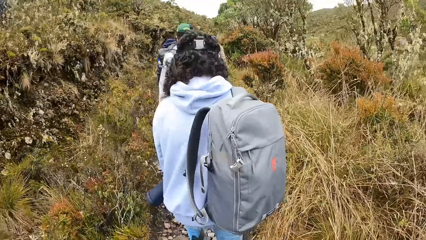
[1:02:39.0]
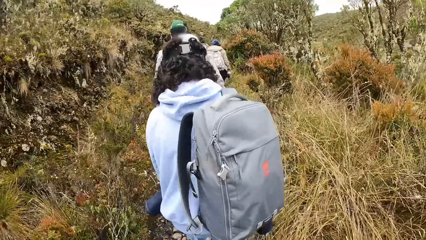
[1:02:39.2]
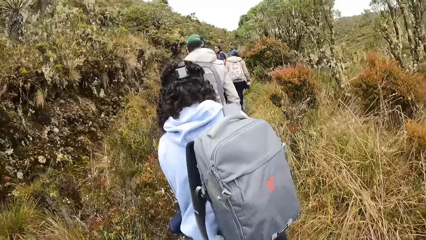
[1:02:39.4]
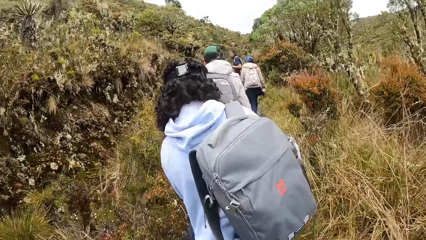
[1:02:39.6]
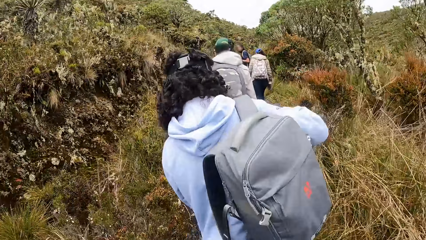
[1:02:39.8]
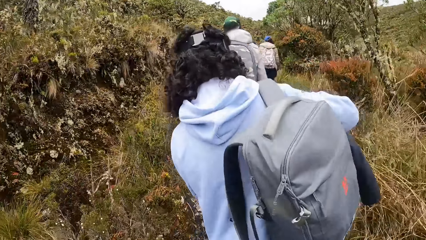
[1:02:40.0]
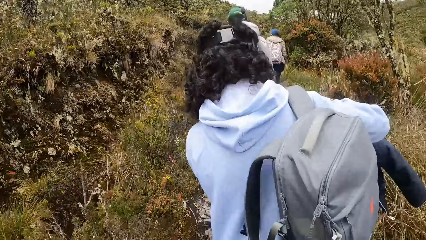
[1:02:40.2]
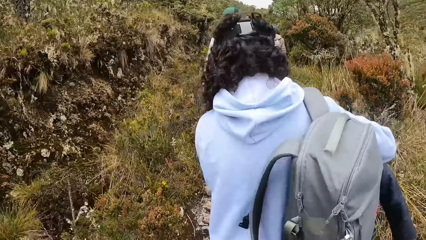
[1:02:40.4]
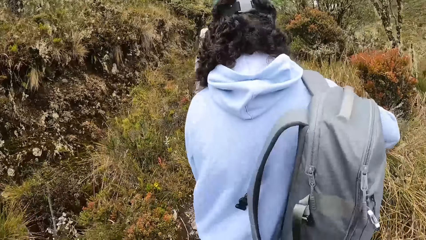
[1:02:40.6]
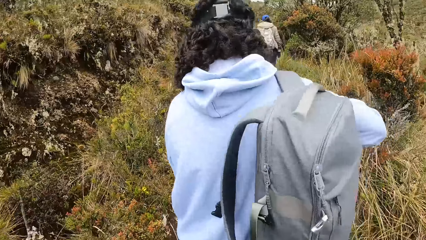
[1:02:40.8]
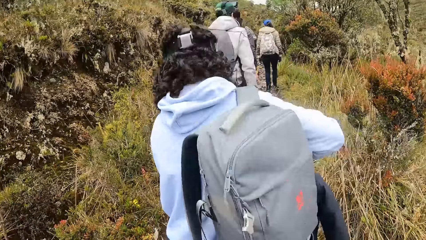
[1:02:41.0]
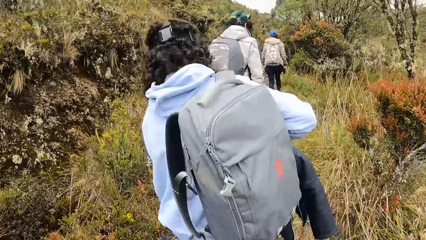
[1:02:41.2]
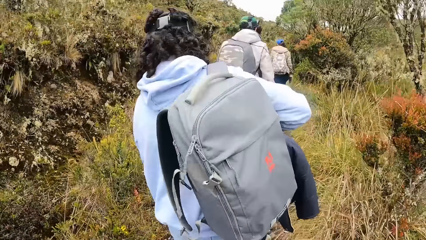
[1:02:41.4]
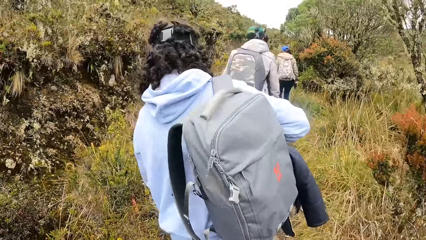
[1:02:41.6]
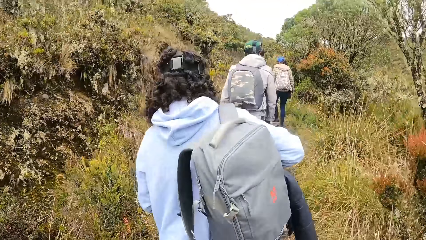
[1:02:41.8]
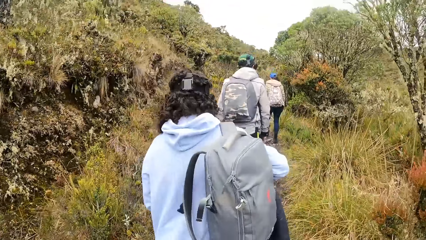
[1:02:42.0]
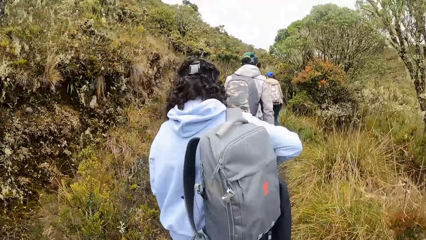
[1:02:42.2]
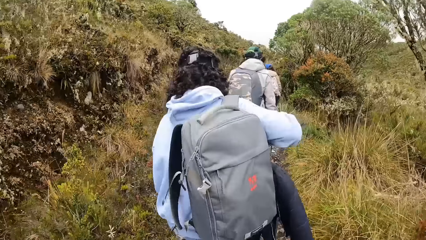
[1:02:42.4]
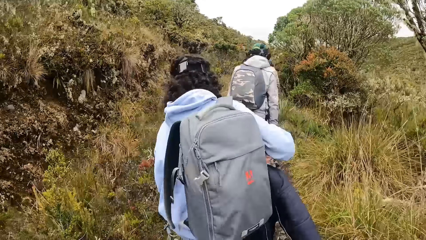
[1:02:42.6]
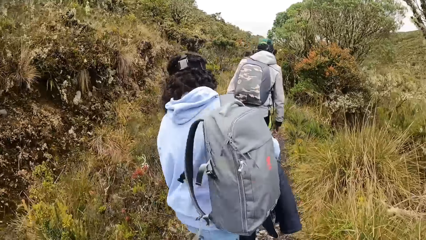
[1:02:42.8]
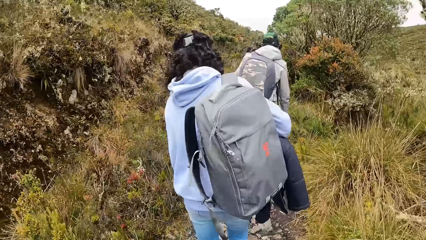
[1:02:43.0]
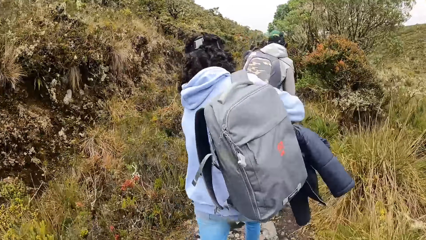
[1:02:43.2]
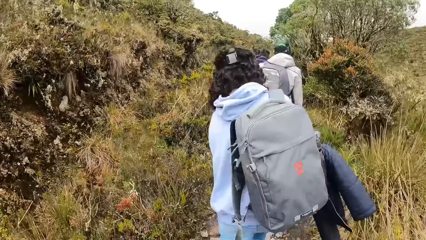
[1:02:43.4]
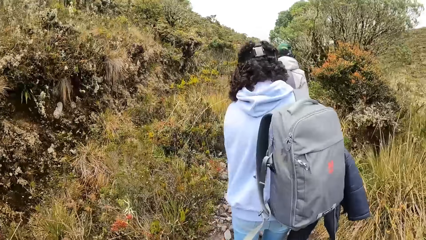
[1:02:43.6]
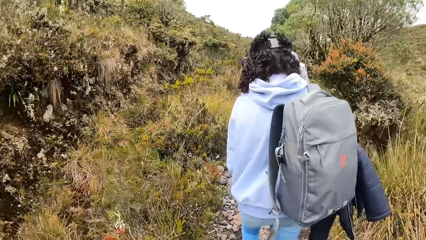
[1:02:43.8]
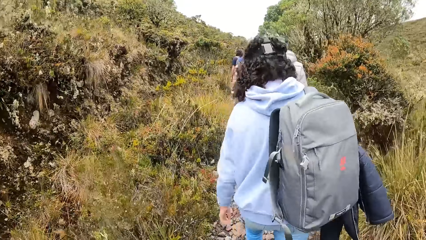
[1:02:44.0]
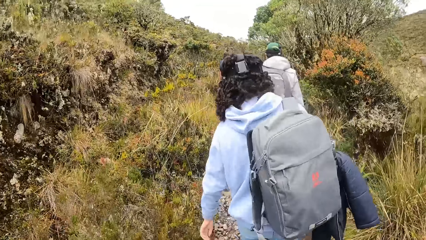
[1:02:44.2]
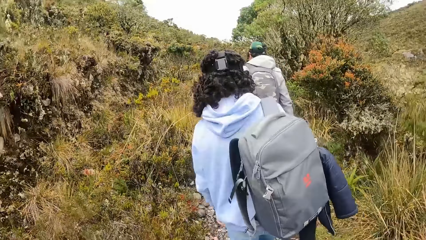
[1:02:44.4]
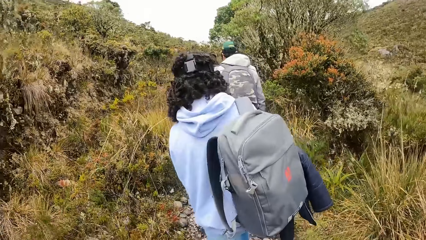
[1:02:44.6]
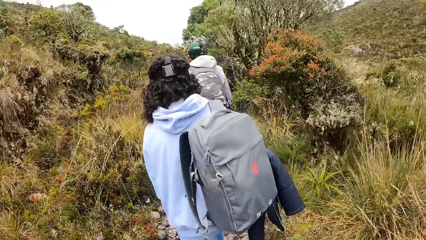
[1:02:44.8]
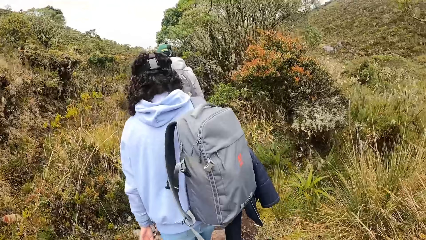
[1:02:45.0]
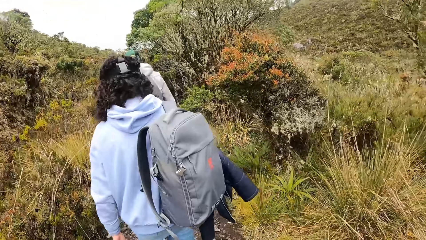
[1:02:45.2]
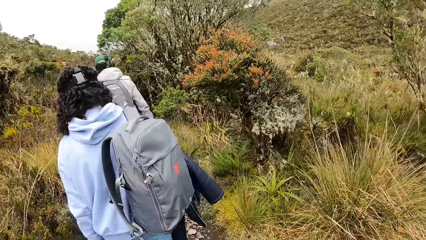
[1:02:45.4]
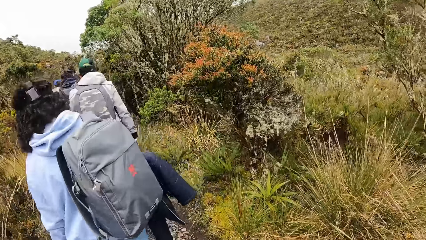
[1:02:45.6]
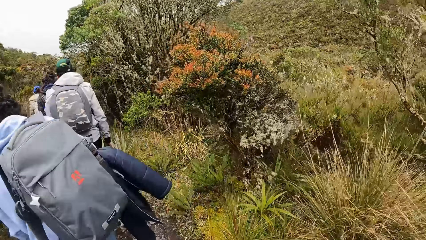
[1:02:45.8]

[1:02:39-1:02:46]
The woman hangs the winter jacket on the backpack with her right hand.

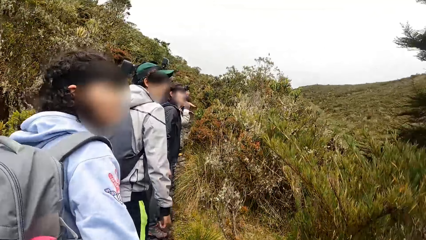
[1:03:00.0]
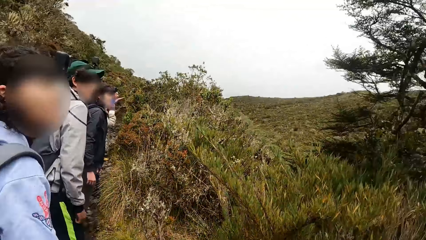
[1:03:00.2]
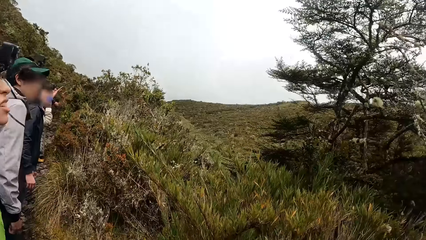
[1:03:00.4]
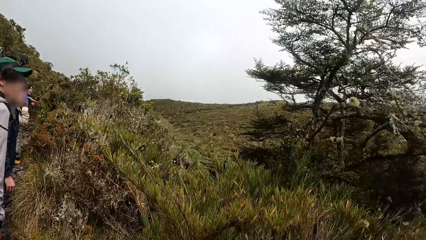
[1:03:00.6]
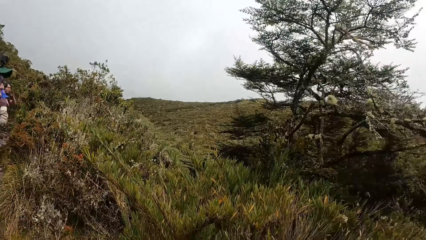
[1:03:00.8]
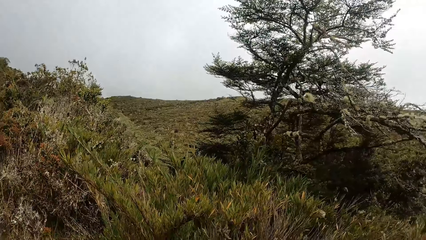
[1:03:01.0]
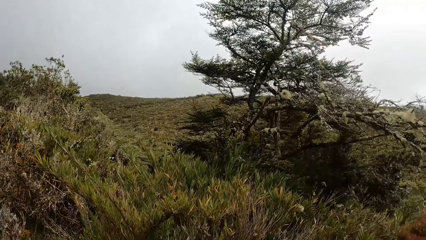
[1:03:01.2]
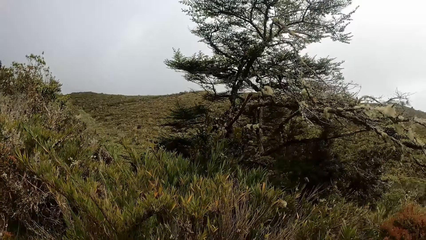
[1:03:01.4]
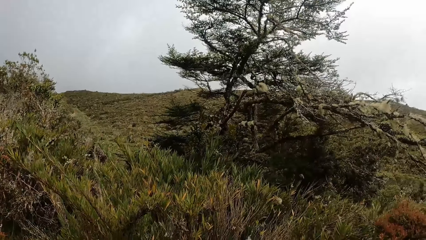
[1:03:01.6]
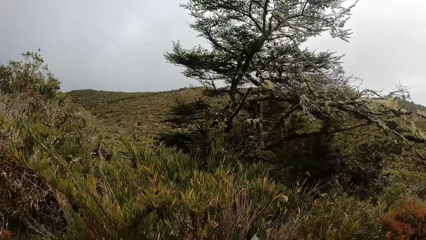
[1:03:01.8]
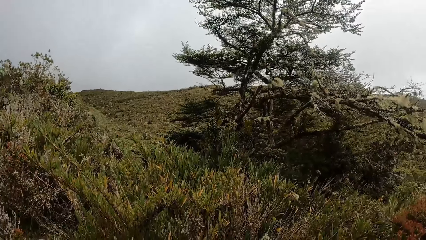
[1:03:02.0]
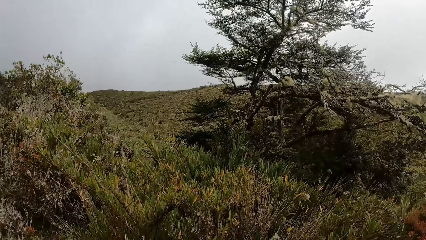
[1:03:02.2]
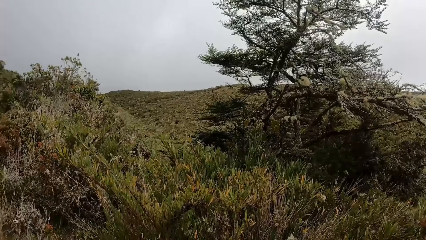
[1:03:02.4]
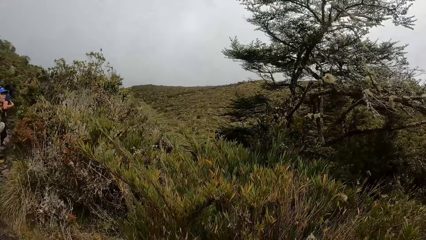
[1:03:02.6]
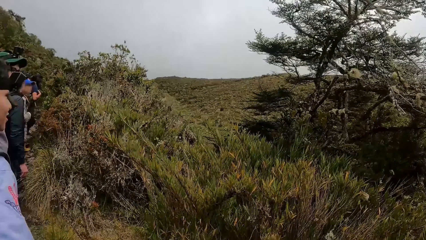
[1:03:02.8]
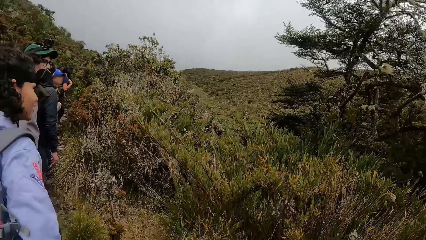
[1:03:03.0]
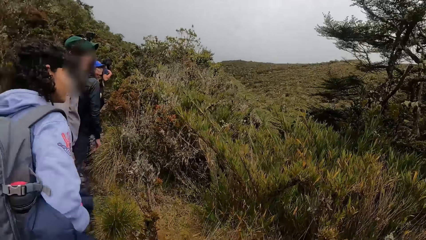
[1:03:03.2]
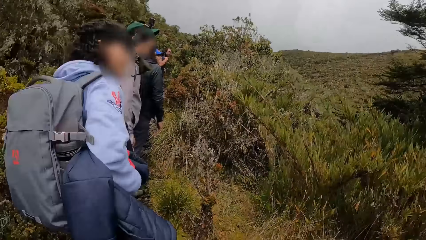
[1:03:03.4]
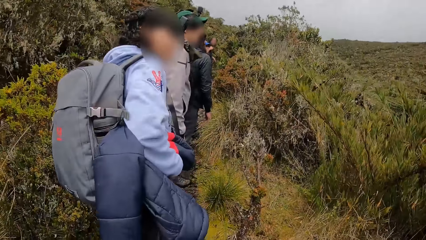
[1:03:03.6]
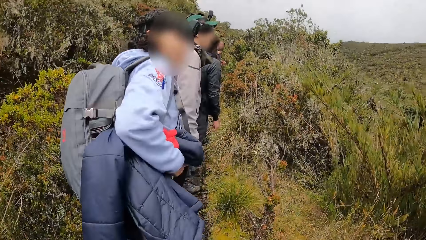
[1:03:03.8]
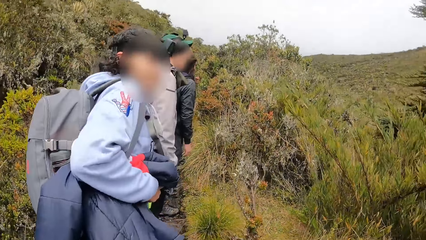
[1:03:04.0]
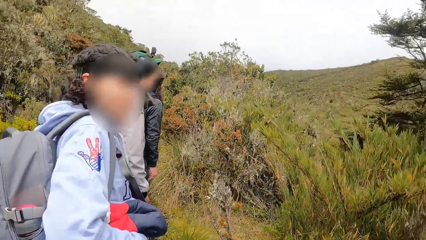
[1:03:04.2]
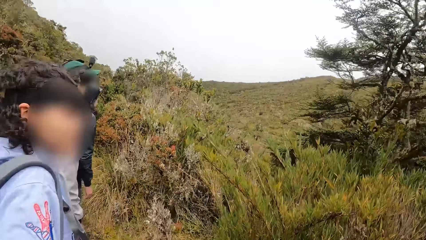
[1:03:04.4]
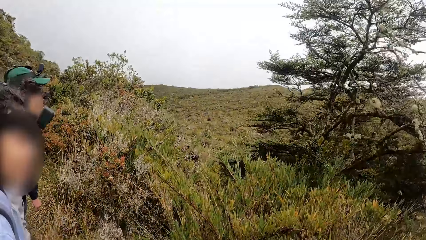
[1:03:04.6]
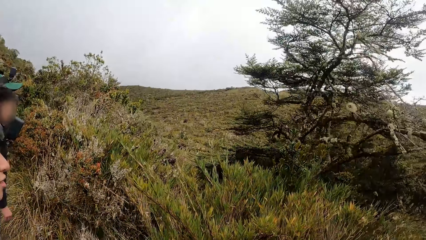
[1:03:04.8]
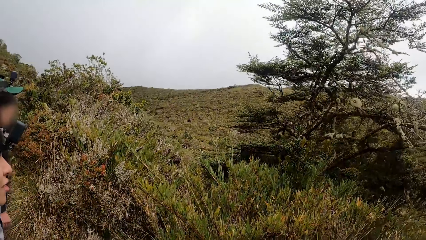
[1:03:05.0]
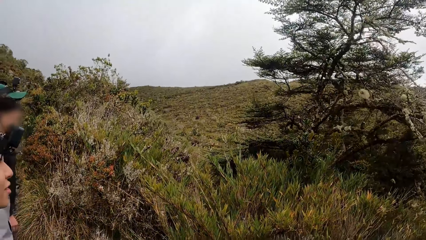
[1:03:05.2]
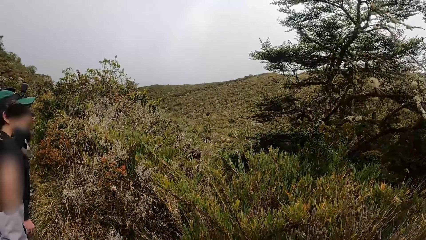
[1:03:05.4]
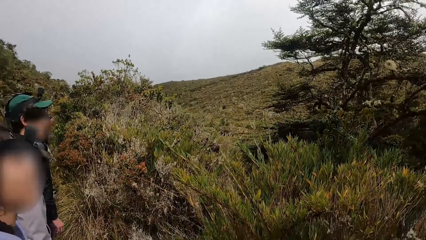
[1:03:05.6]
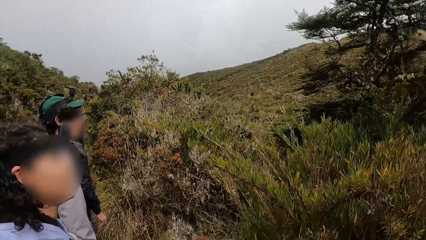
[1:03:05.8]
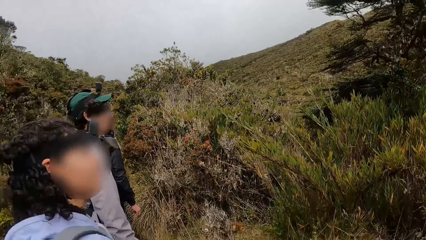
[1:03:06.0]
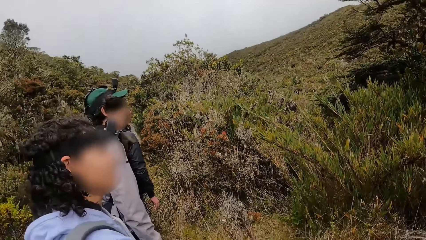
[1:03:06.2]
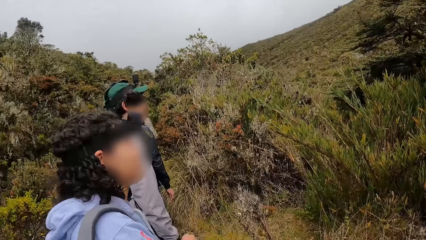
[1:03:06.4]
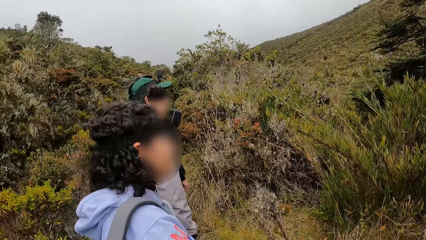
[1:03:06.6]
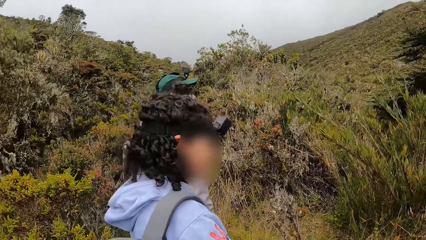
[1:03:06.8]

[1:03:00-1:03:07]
The camera wearer looks around.

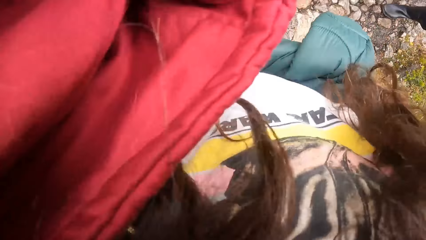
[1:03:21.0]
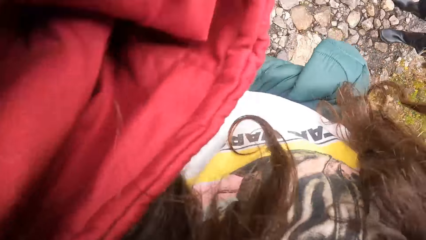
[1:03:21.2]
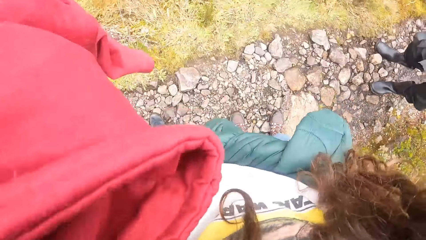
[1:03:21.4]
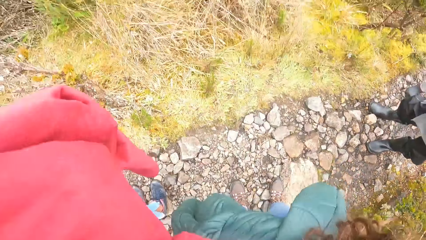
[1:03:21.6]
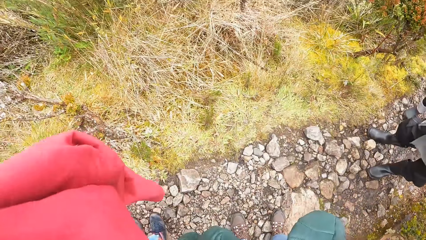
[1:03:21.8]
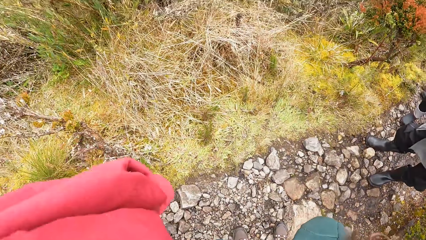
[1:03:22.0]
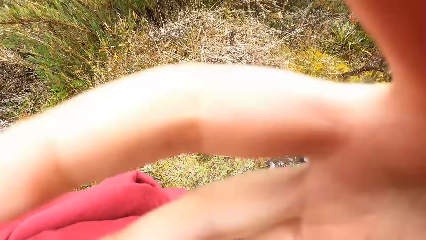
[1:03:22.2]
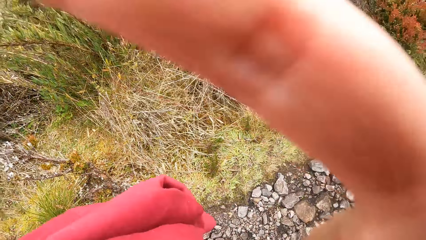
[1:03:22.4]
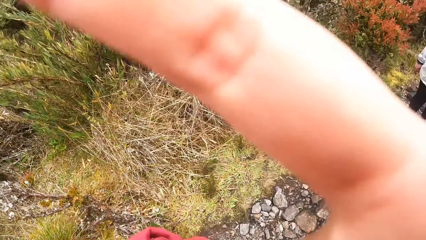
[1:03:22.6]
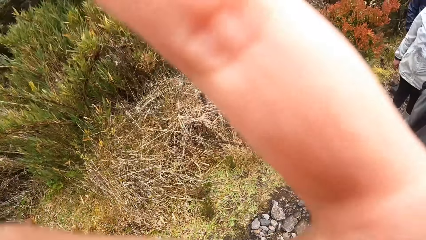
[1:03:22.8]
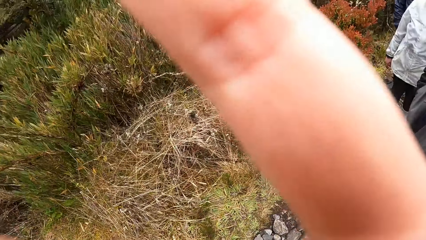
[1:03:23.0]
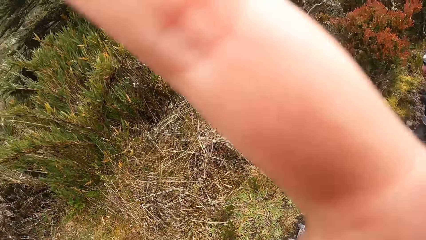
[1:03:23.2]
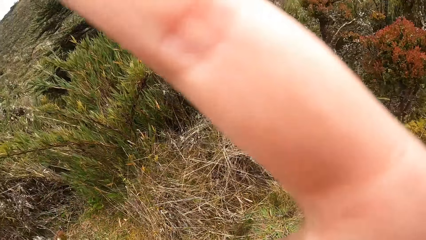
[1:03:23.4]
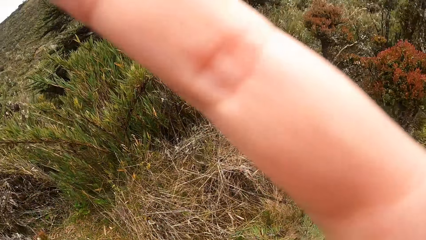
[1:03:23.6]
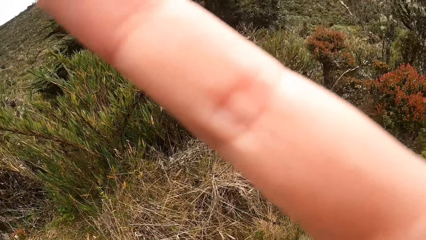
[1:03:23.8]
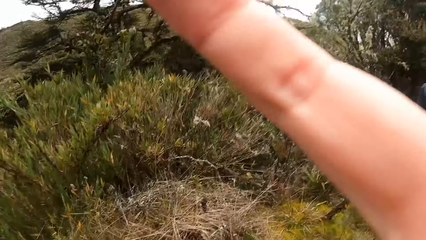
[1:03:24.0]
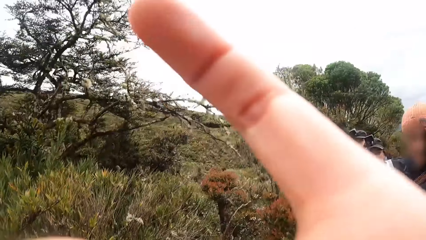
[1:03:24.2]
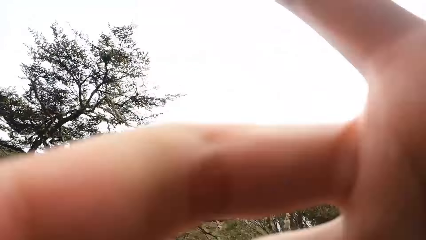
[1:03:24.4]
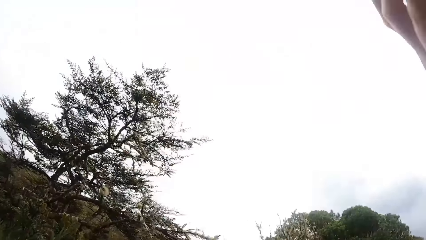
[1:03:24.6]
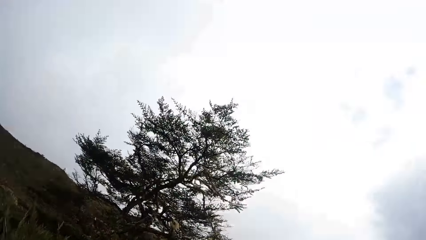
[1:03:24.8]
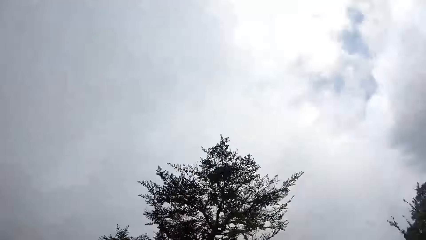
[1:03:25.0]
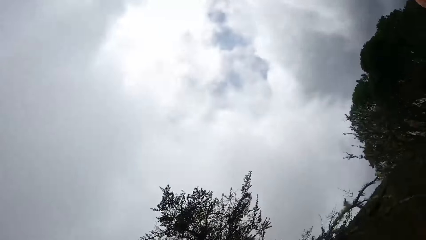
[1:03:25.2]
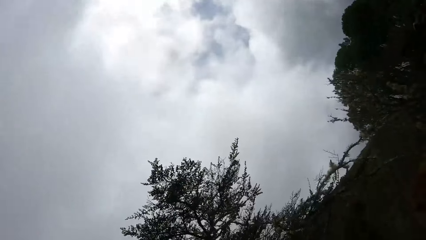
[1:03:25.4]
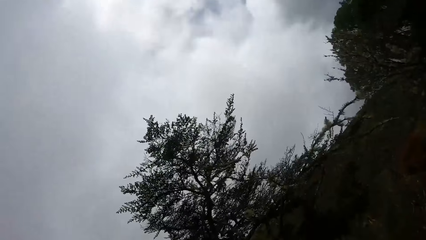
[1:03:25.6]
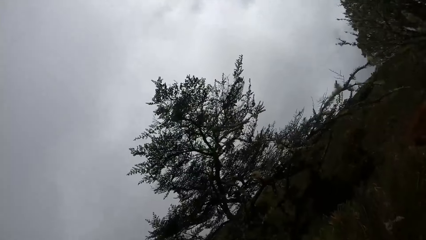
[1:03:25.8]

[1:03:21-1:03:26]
The camera wearer adjusts a camera with her right hand.
